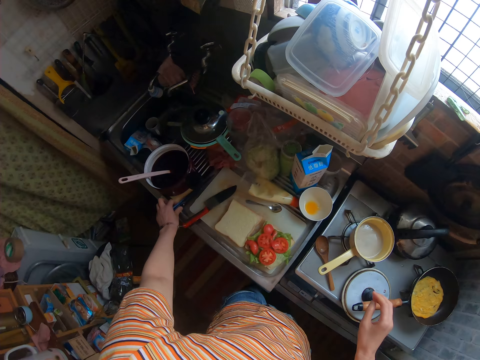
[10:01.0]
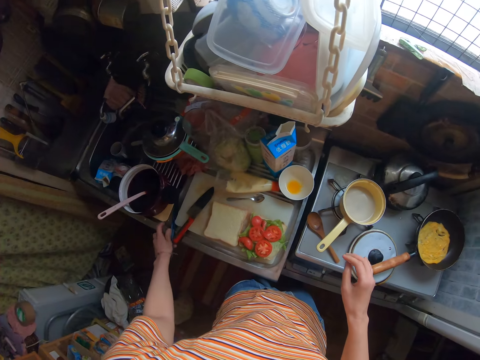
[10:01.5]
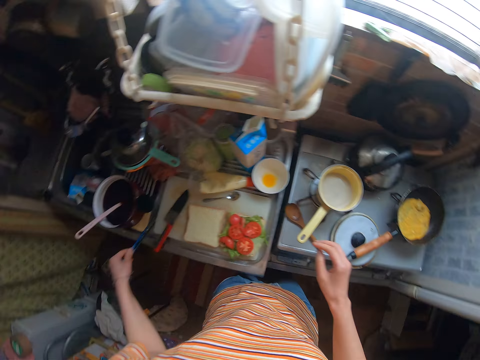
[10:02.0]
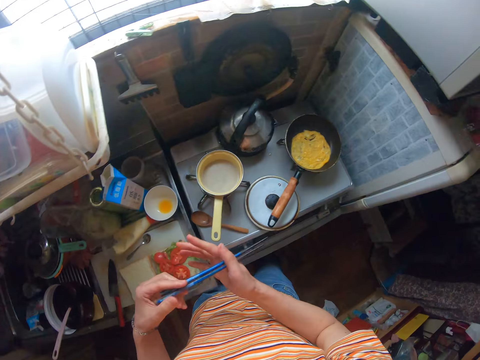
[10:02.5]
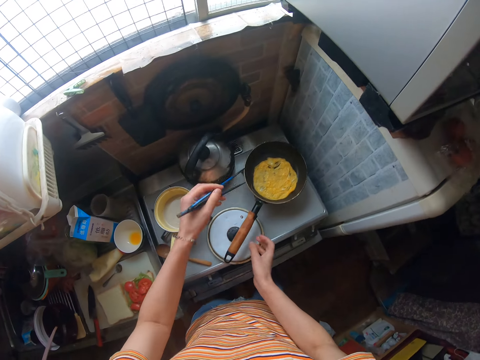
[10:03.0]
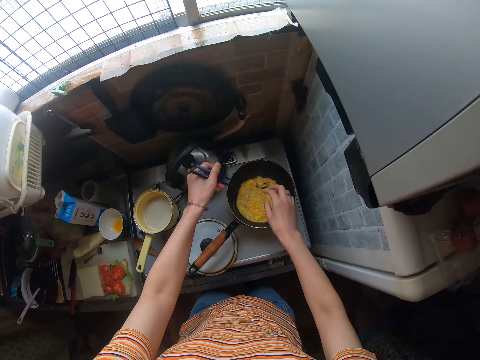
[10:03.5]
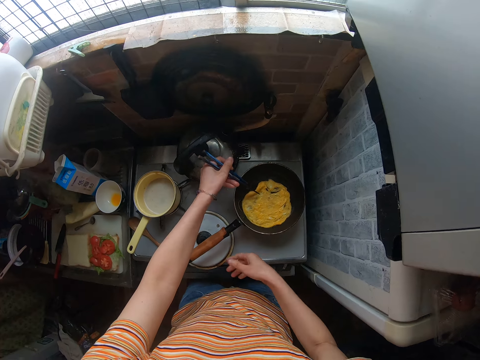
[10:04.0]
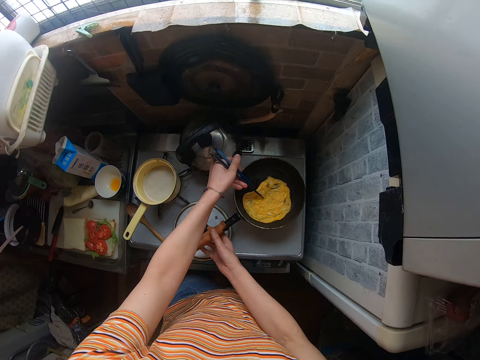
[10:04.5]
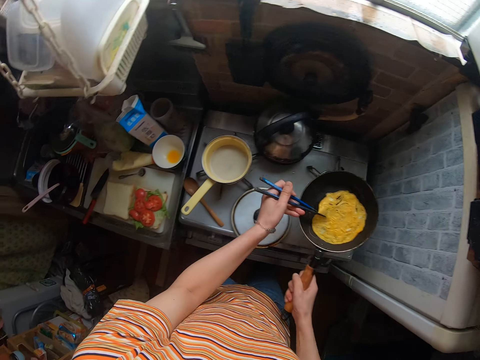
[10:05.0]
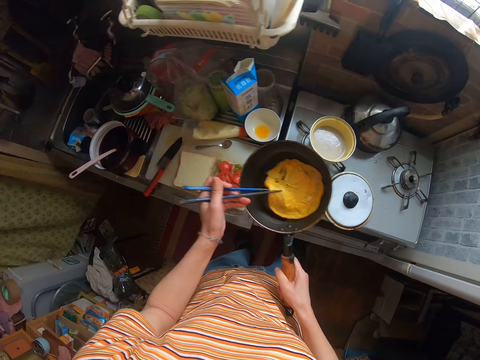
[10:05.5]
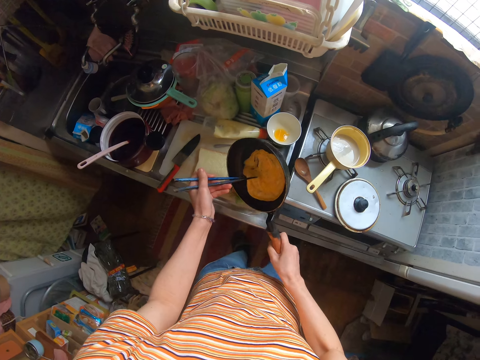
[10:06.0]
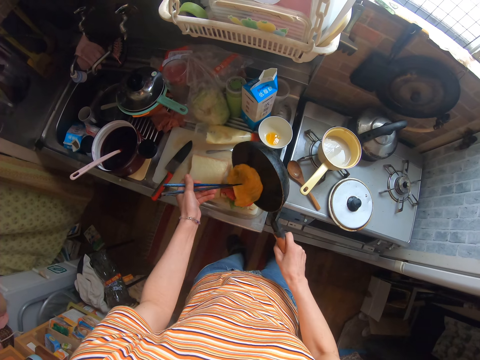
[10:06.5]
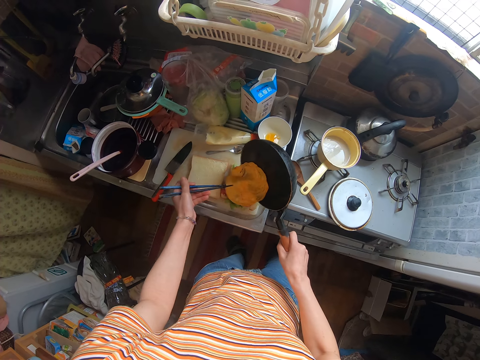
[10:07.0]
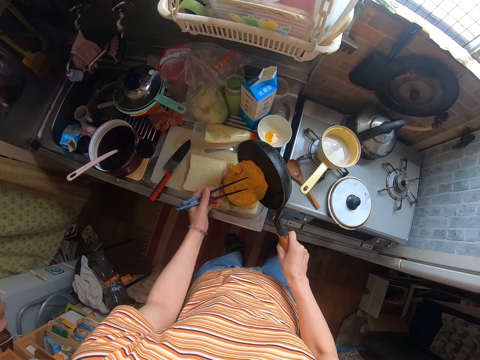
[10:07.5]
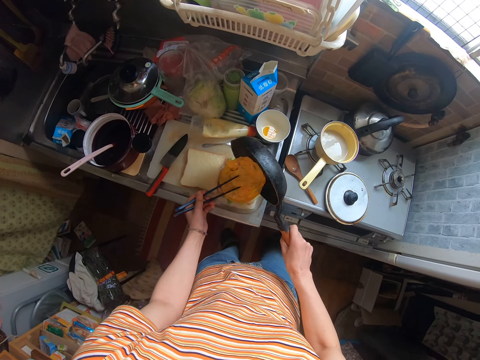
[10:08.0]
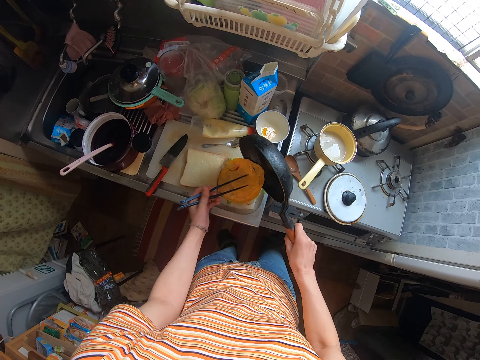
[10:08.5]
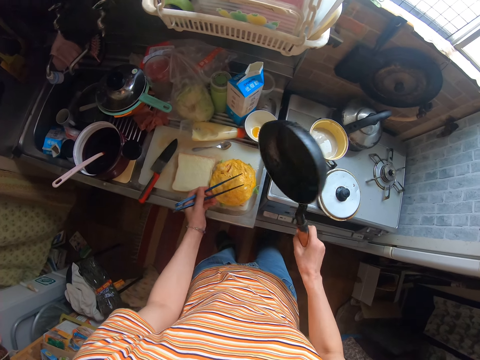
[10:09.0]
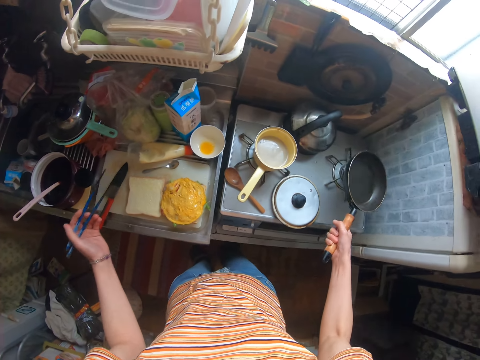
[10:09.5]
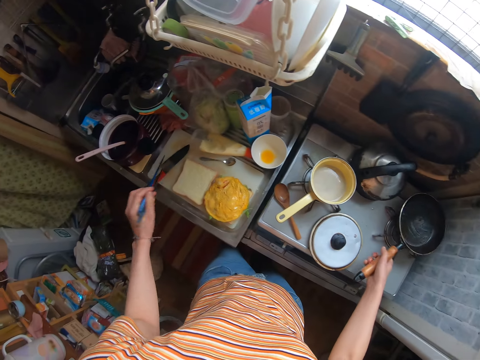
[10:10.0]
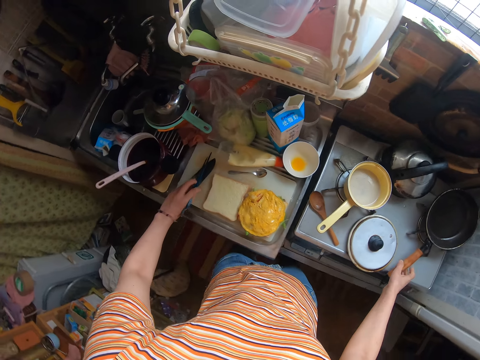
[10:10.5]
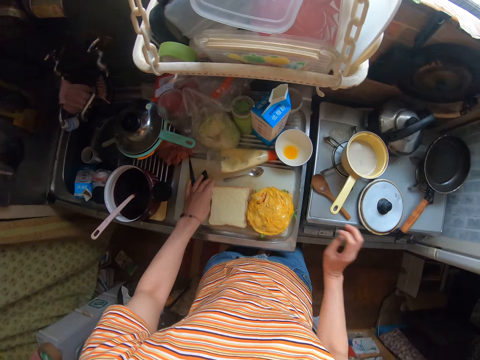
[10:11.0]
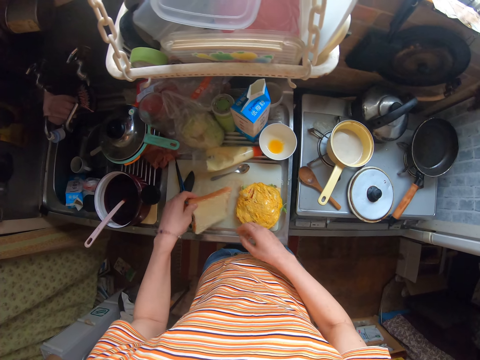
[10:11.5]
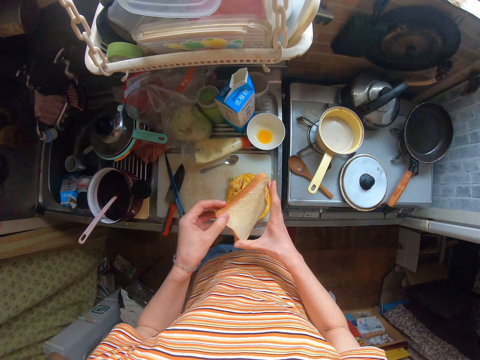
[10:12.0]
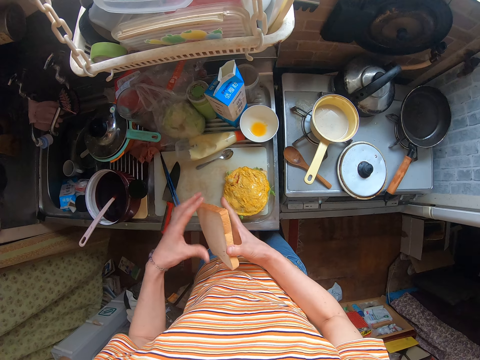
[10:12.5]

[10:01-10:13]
The camera wearer picks up the chopsticks on the table. They pick up the fried egg in the frying pan with the chopsticks. They hold the egg in the pan. They carry the frying pan from the cooker. They hold the pan. They put the fried egg on the vegetables on the bread. They turn the egg on the bread. They keep the frying pan on the cooker. They keep the chopsticks on the cutting board. They take another slice of bread on the cutting board.

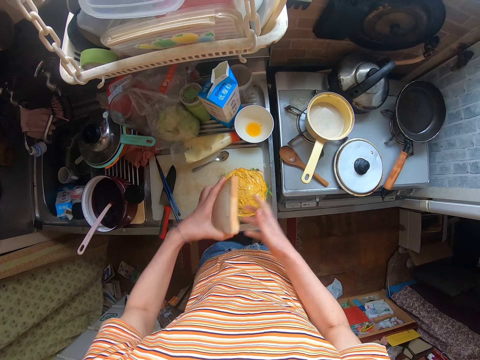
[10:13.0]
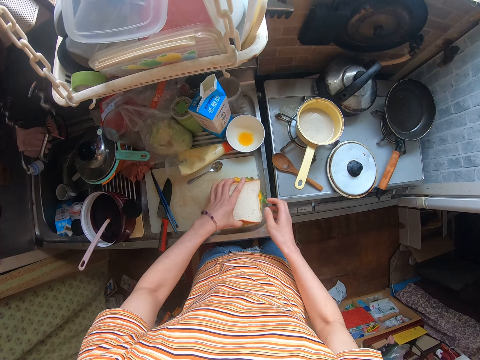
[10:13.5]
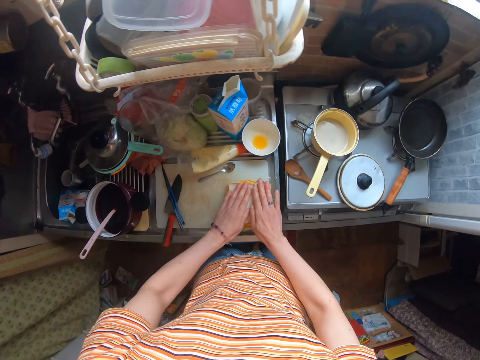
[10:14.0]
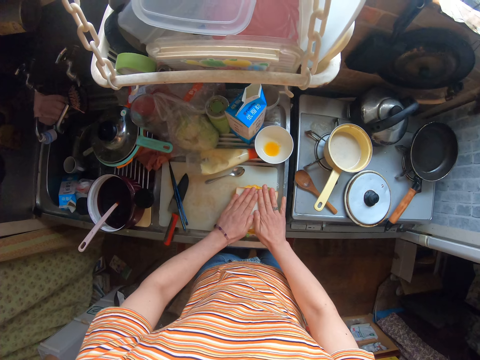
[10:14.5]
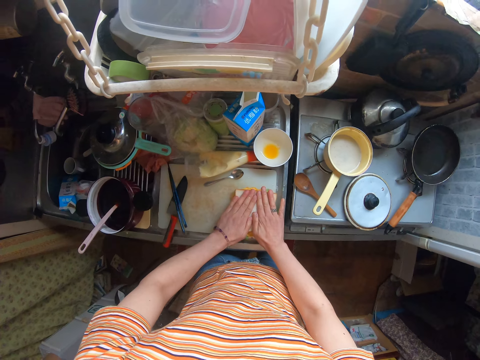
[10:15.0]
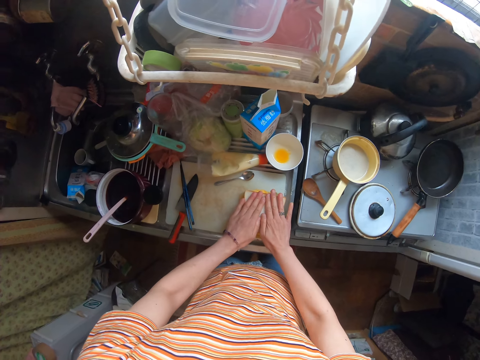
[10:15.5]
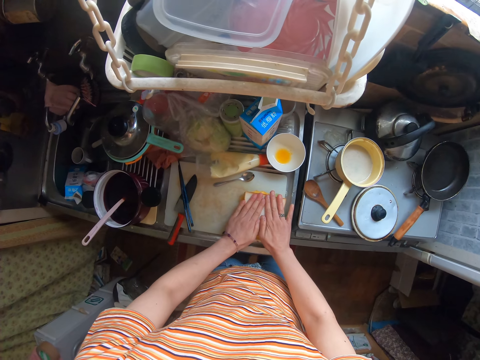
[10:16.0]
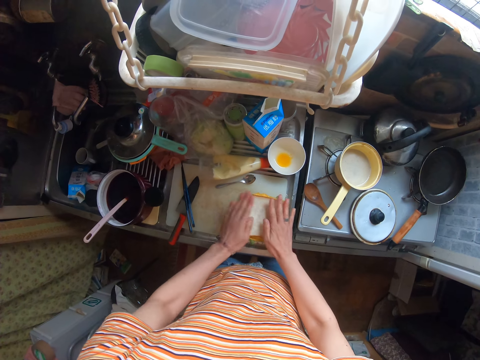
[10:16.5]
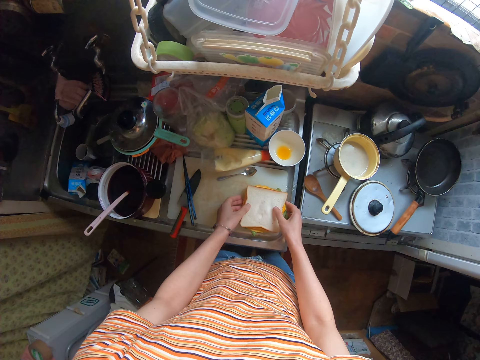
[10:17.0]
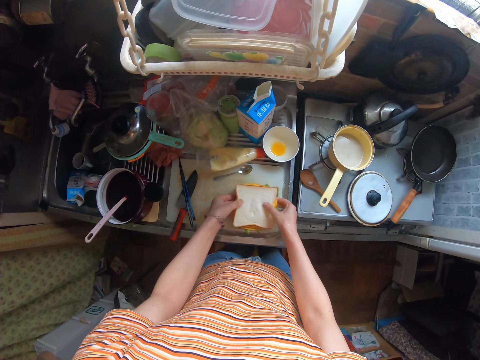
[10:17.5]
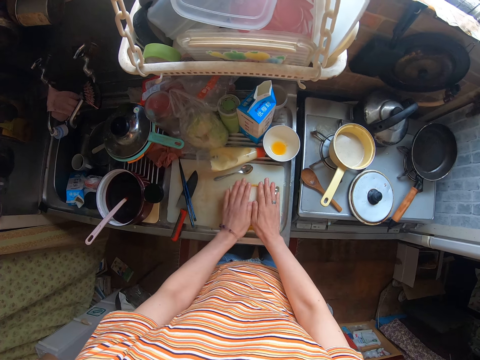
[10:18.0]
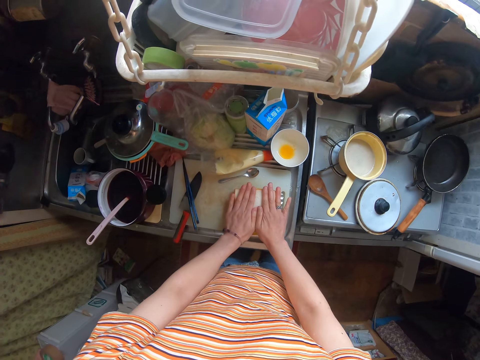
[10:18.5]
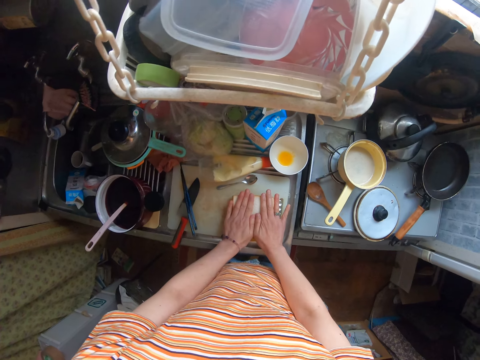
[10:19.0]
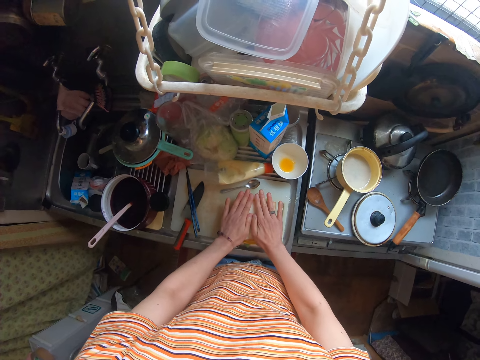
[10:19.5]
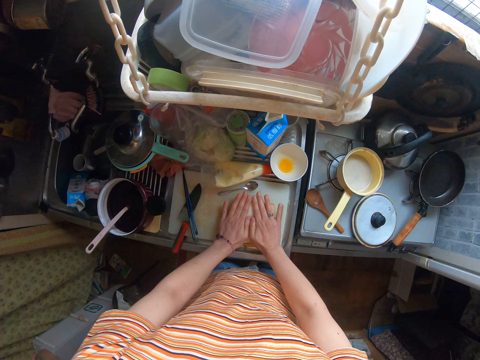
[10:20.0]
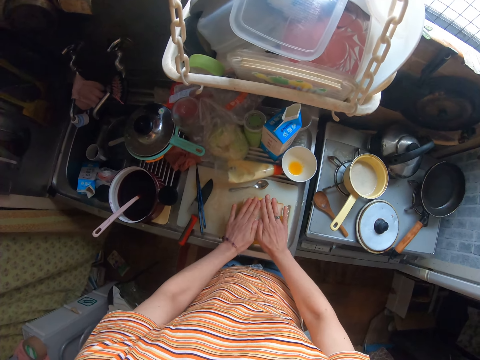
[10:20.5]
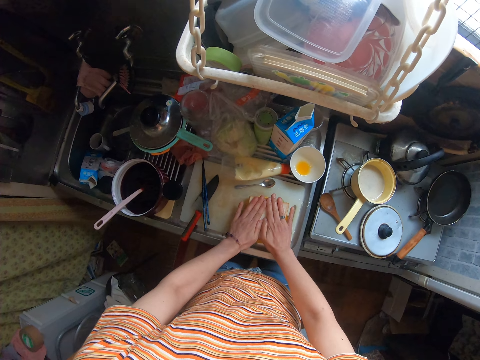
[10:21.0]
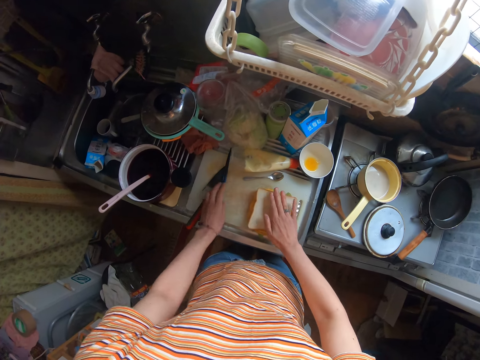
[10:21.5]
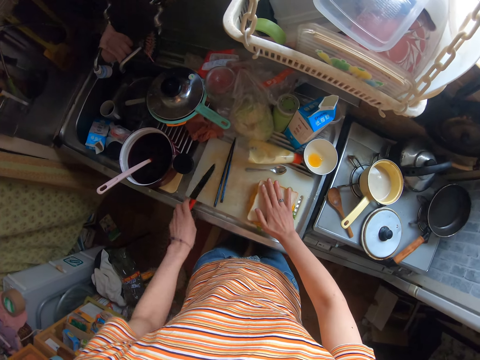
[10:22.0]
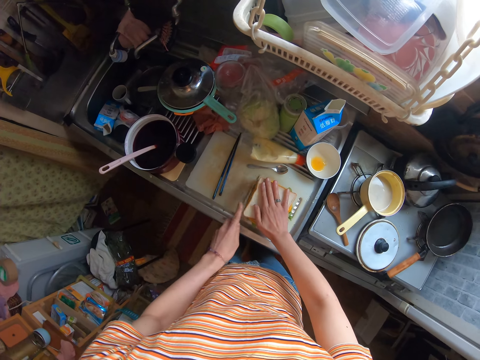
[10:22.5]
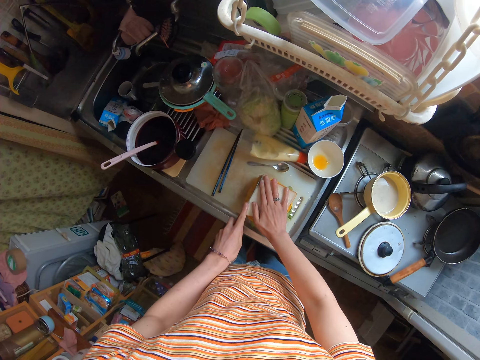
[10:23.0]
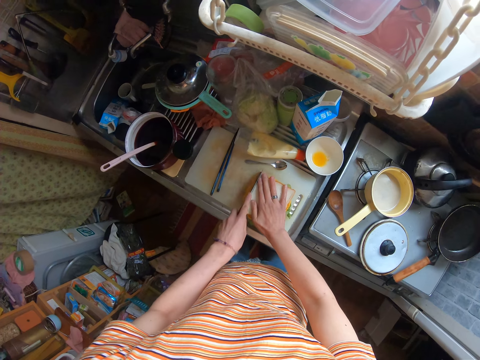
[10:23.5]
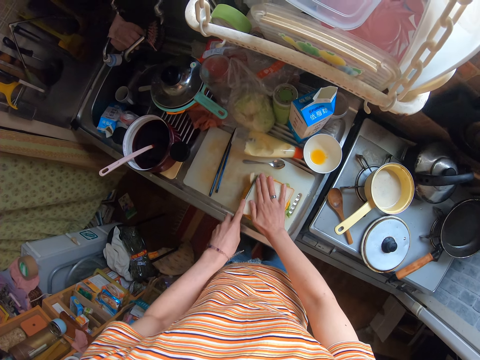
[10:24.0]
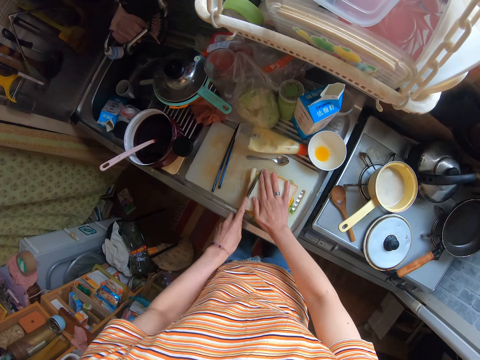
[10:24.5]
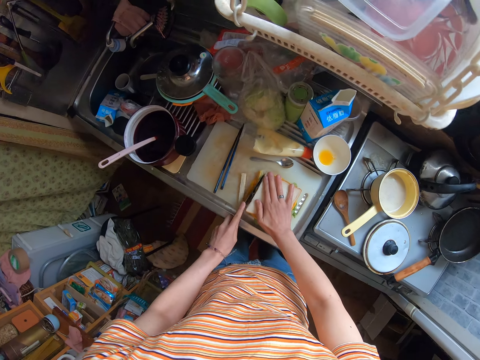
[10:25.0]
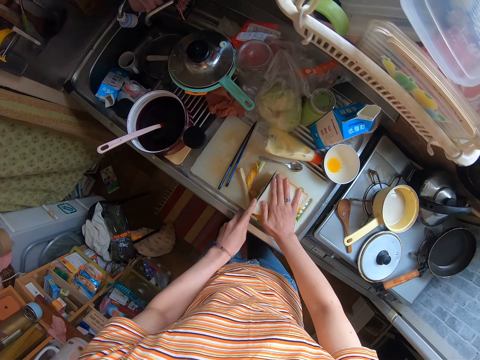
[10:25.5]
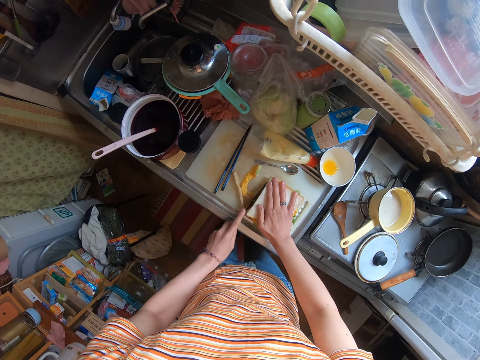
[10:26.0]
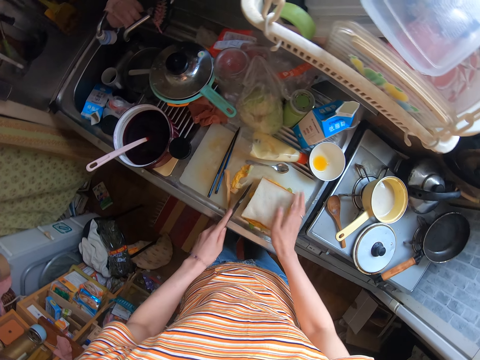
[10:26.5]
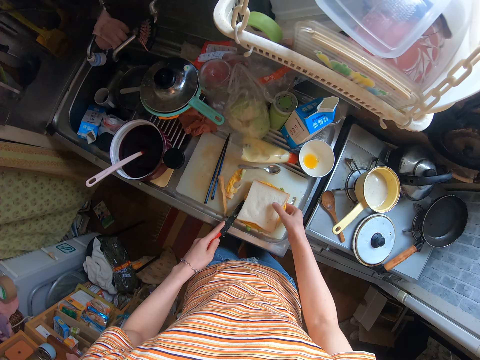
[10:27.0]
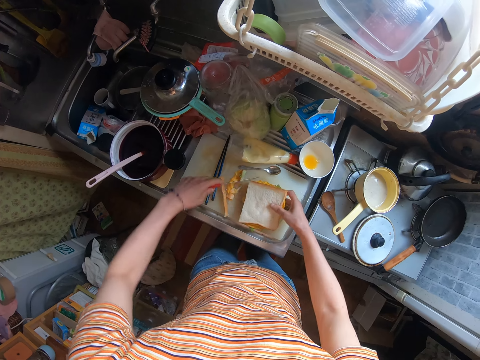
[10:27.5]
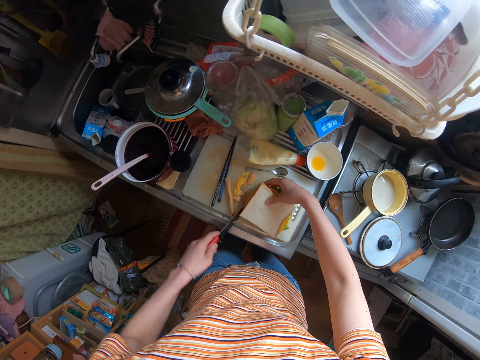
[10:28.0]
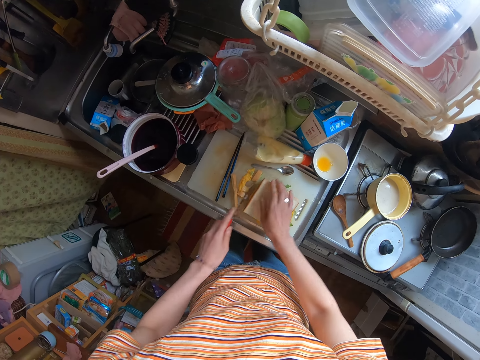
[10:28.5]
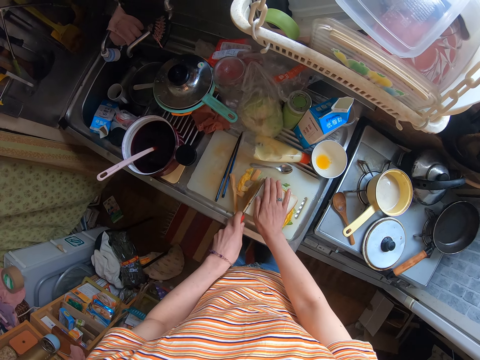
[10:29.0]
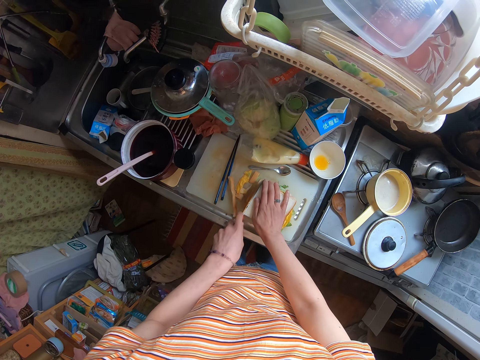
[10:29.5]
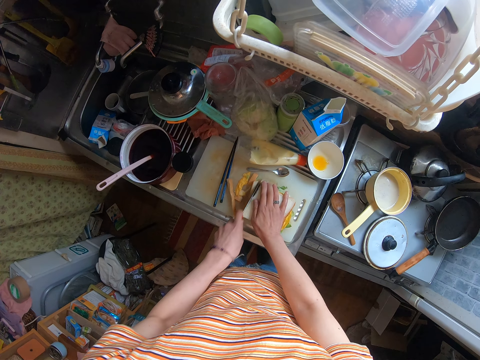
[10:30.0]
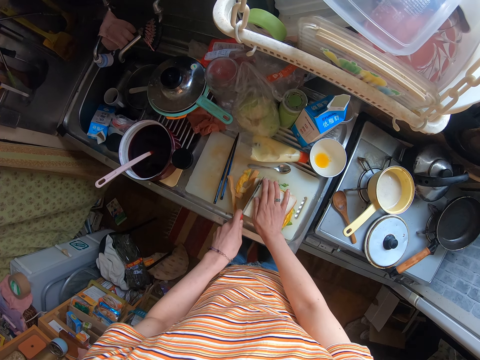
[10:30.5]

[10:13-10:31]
The camera wearer places the second slice of bread over the first slice on the egg. She presses the bread with her hands. She presses the bread again. She moves the bread. She presses the bread. She presses the bread again. She picks up the knife on the cutting board. She touches the sticks. She presses the bread. She cuts a side of the bread. She presses the bread. She cuts the bread in pieces. She rotates the bread. She cuts another side of the bread.
